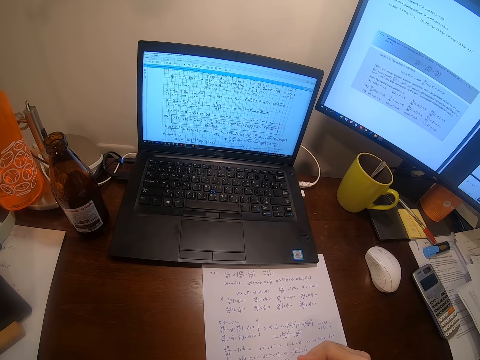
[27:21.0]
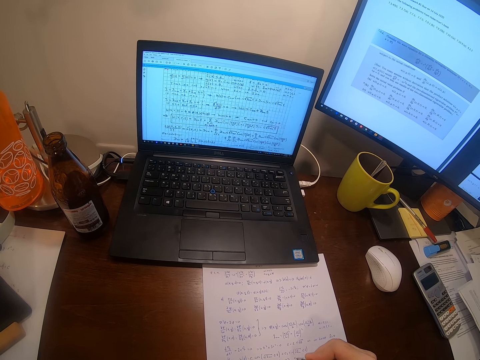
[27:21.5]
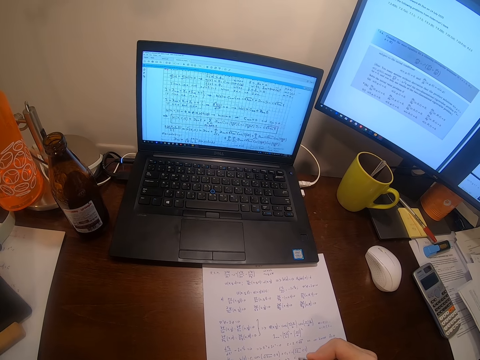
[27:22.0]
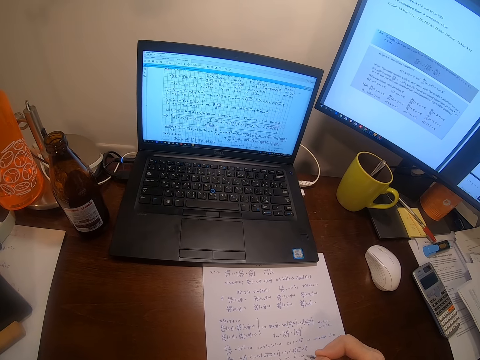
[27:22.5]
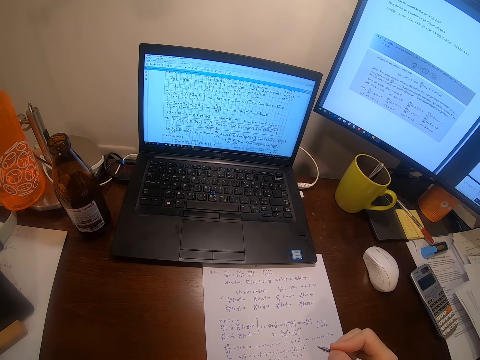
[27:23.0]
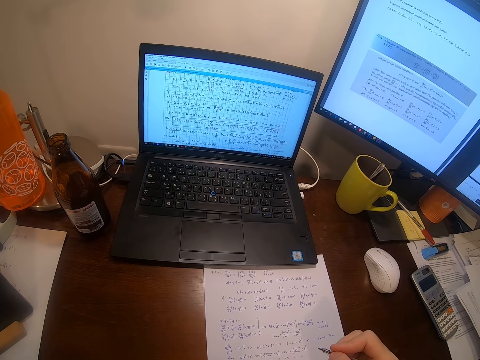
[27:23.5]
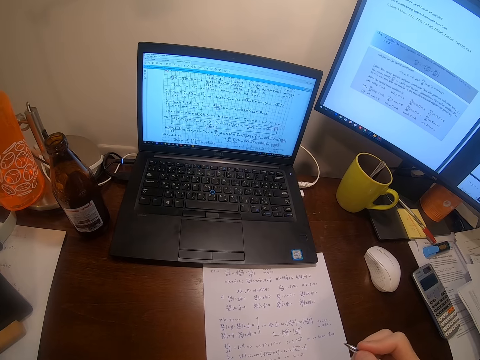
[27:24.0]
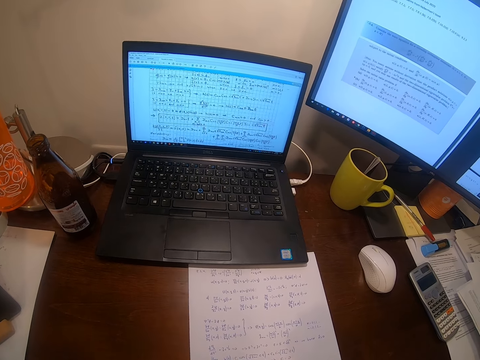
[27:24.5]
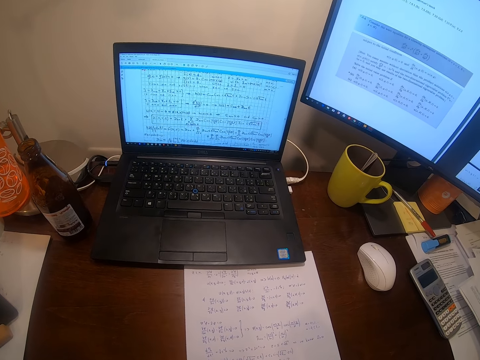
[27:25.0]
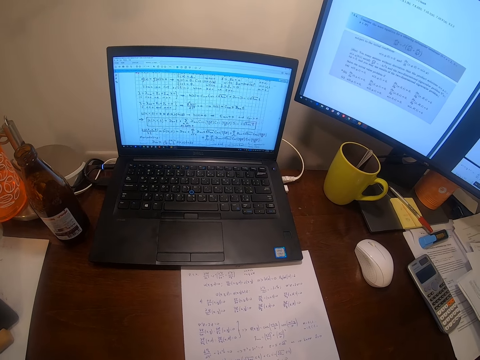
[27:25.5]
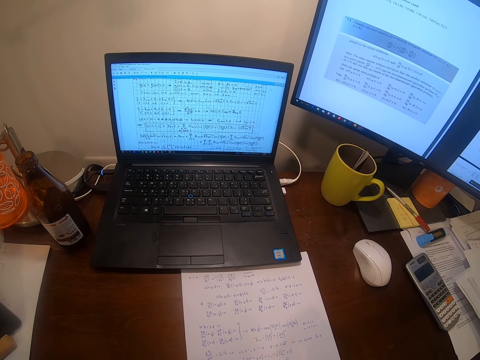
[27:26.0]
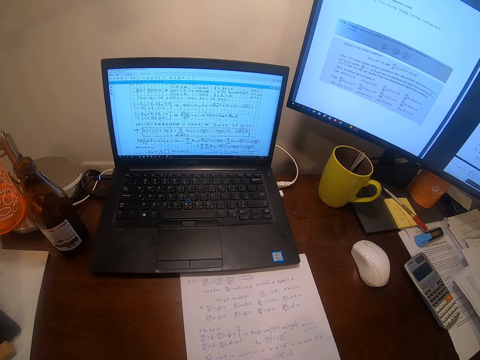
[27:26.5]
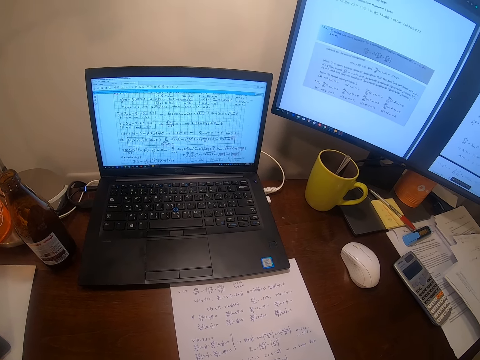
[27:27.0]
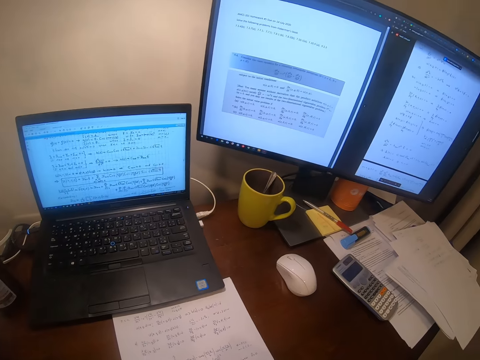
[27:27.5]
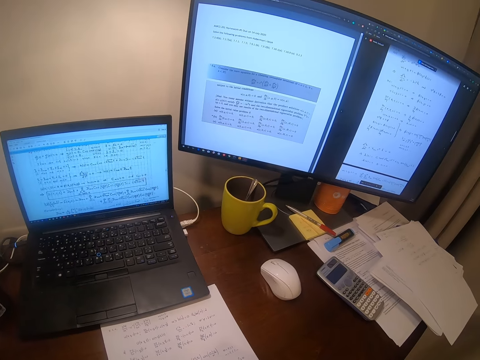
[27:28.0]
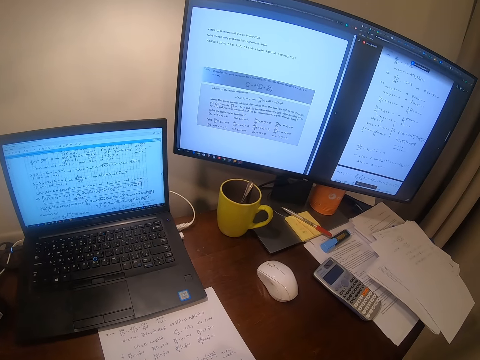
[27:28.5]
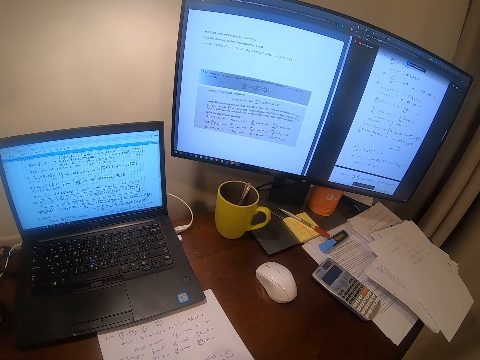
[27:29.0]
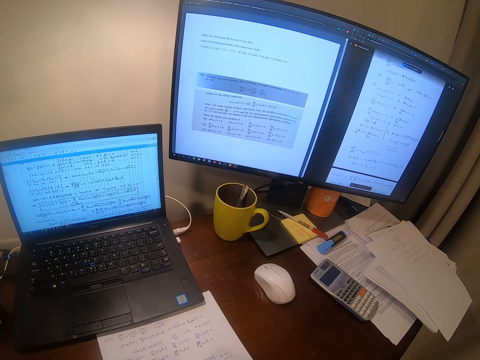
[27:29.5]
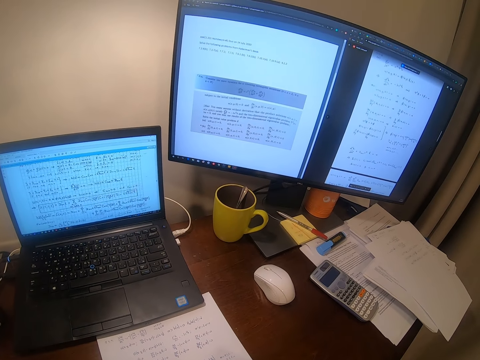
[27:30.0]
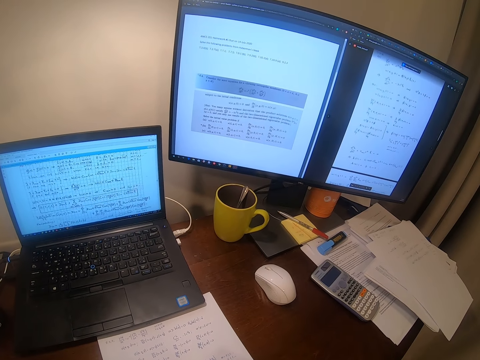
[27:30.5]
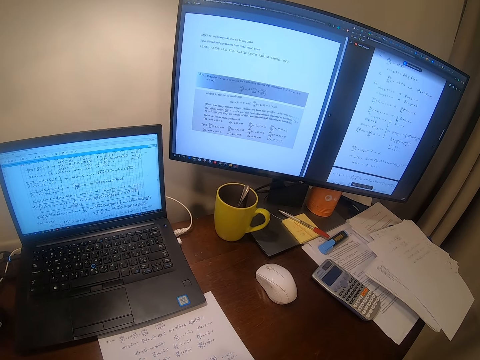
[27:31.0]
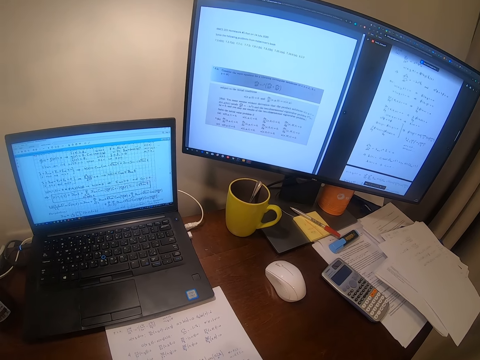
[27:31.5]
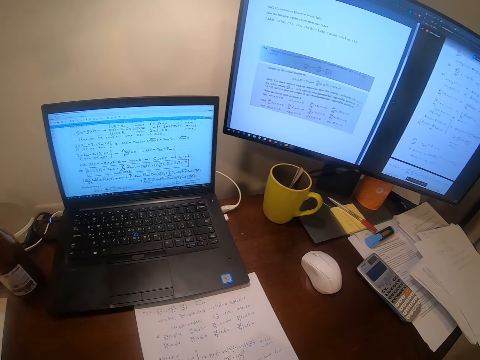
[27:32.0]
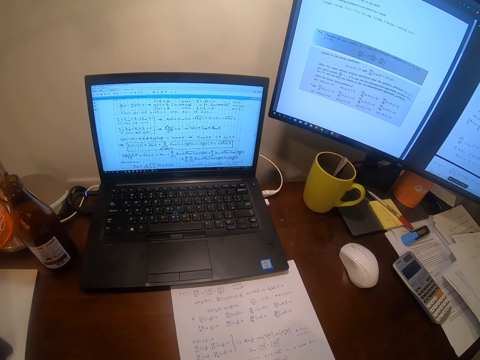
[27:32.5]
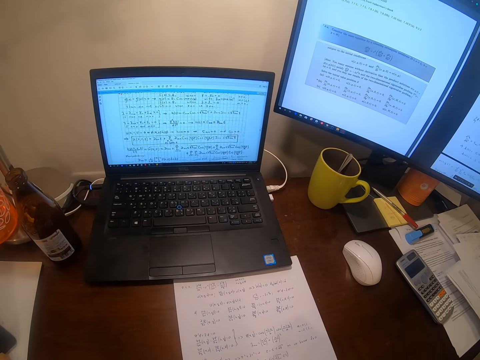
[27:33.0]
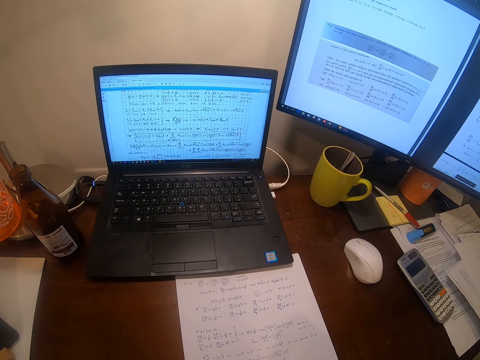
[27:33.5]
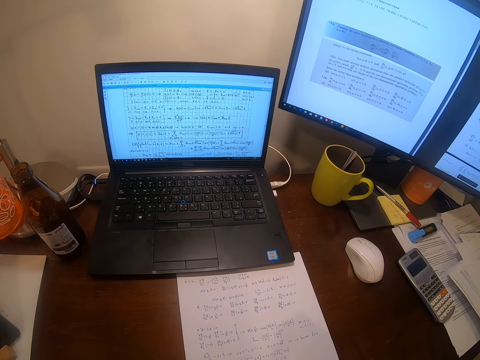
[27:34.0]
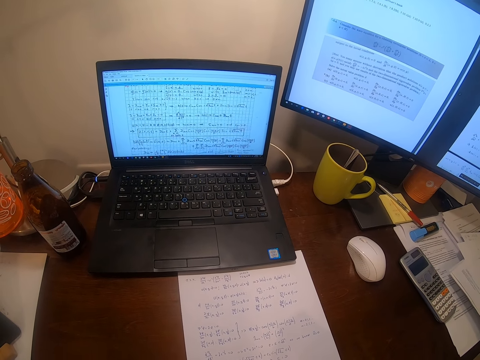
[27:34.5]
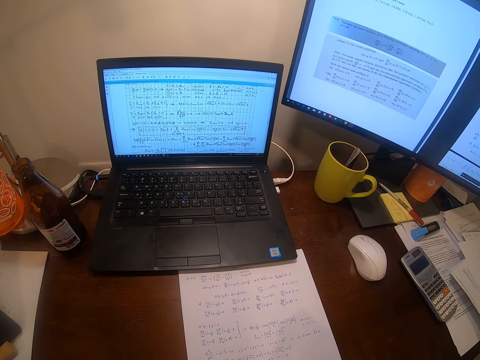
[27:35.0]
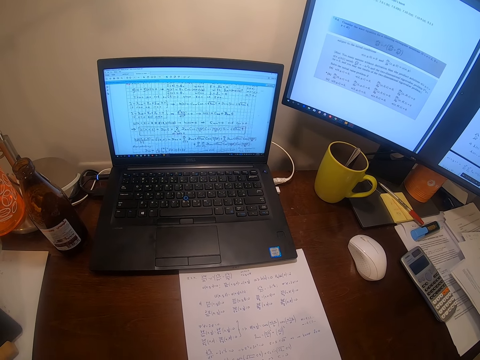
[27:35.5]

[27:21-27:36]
The camera wearer writes on a piece of paper. They look around.

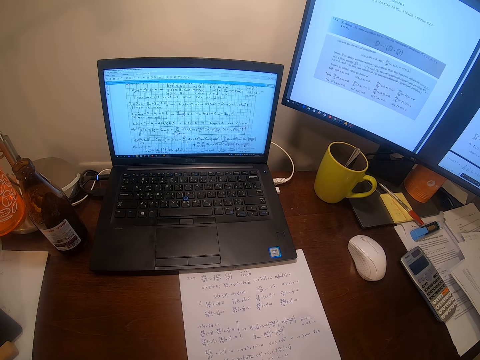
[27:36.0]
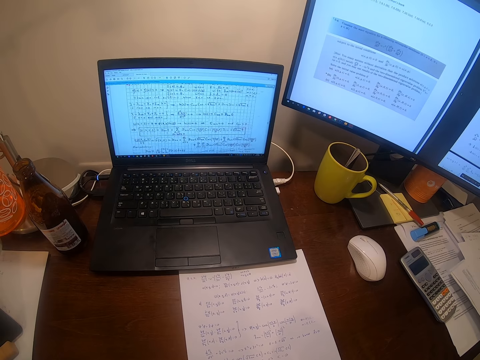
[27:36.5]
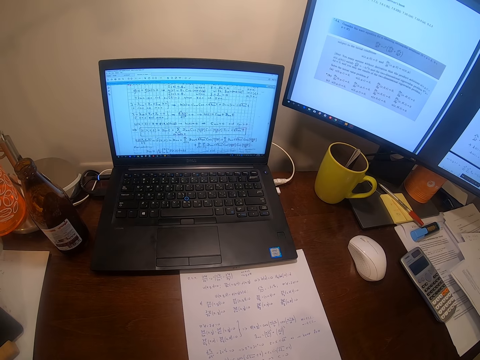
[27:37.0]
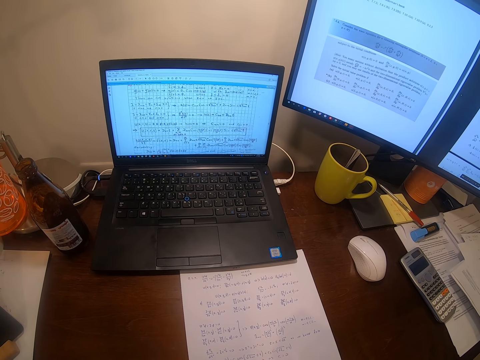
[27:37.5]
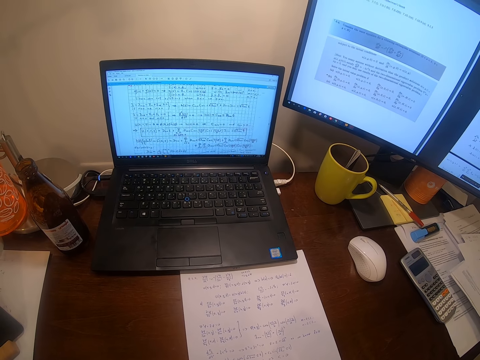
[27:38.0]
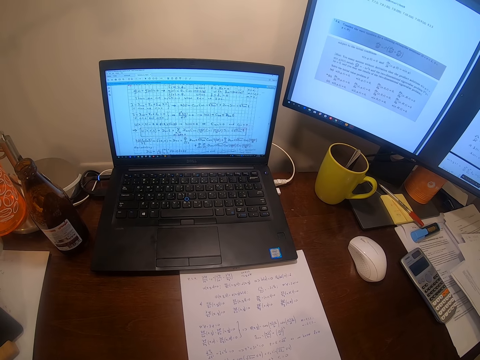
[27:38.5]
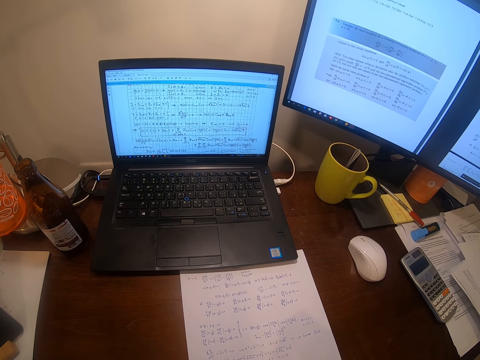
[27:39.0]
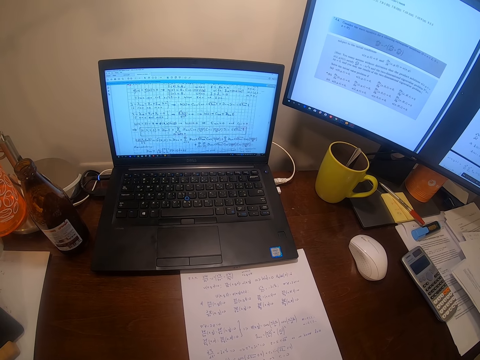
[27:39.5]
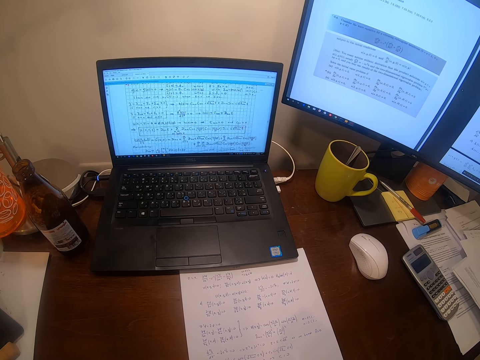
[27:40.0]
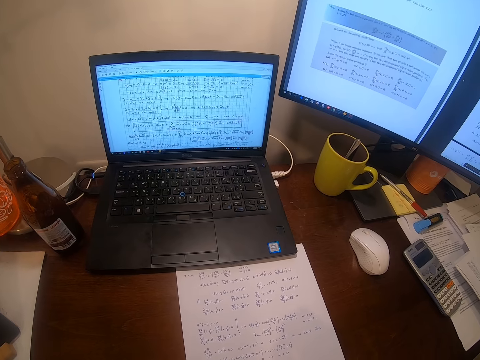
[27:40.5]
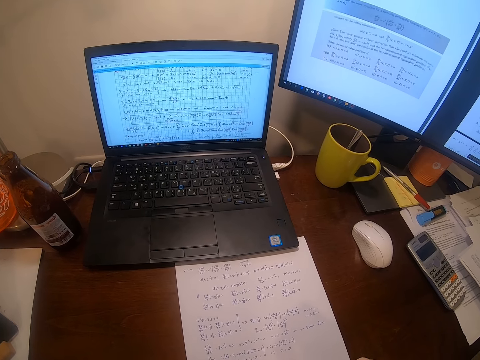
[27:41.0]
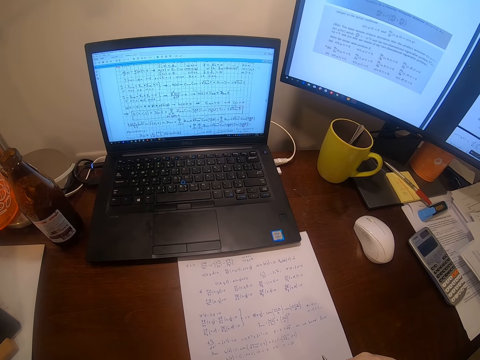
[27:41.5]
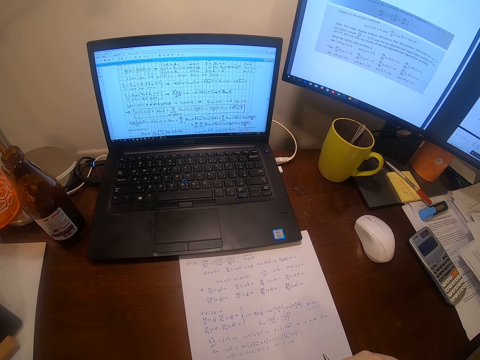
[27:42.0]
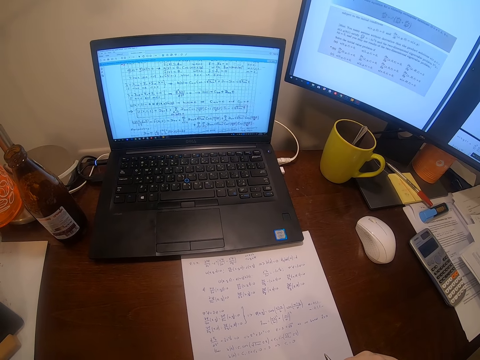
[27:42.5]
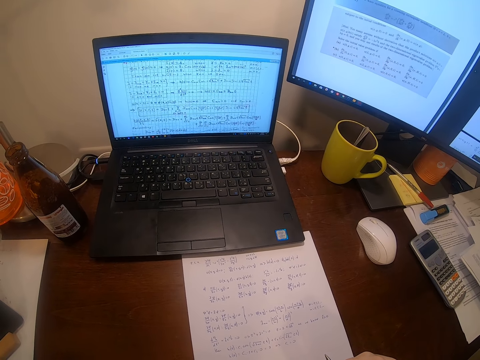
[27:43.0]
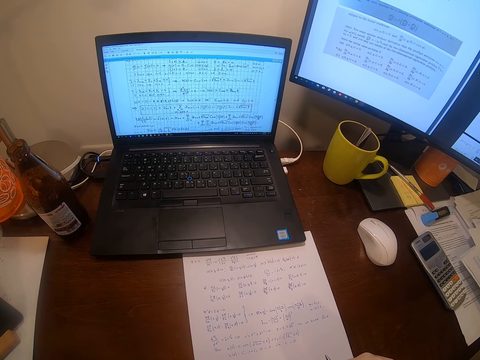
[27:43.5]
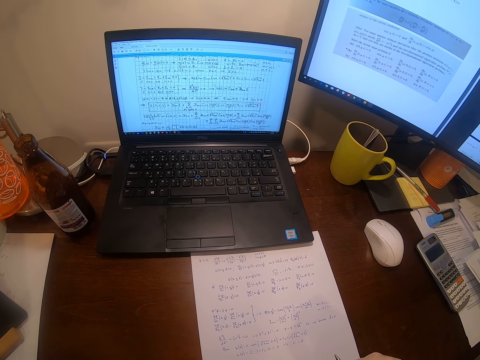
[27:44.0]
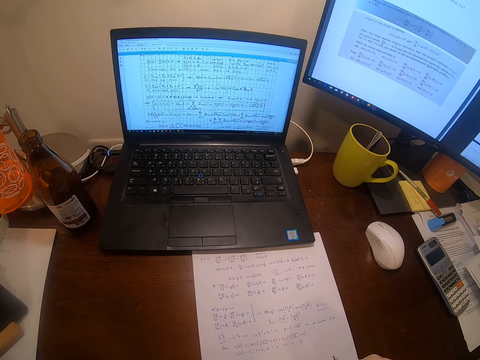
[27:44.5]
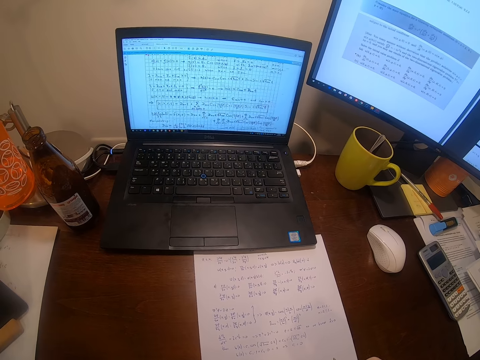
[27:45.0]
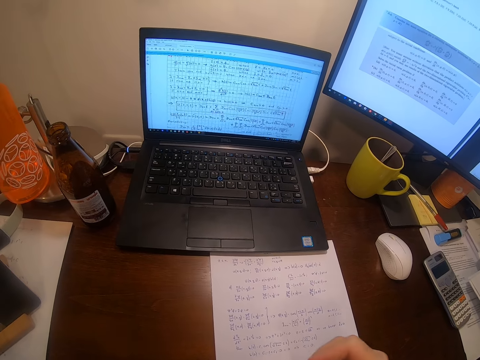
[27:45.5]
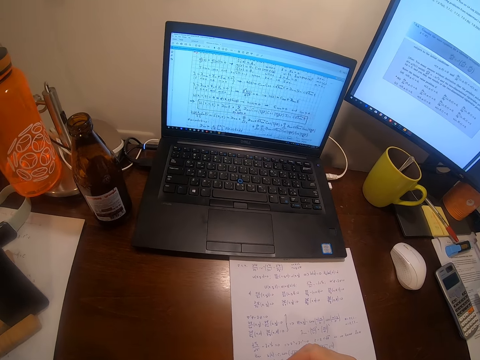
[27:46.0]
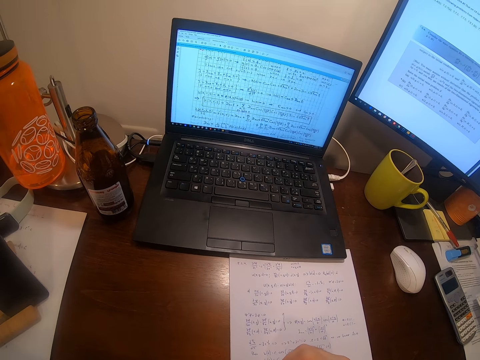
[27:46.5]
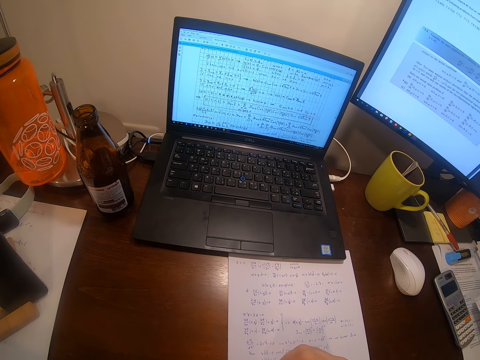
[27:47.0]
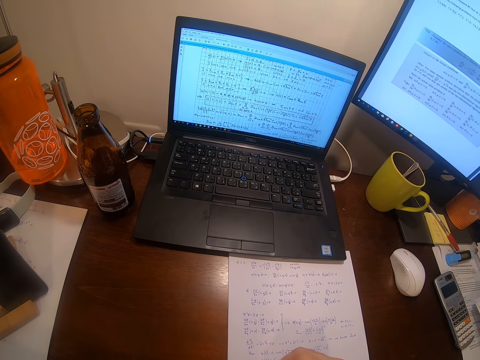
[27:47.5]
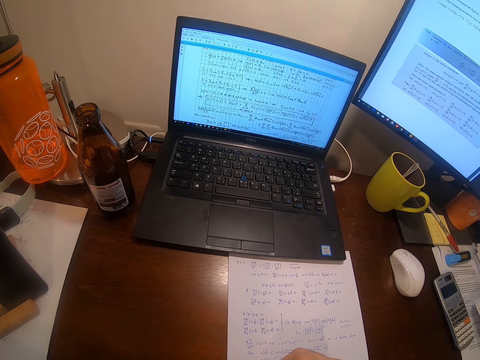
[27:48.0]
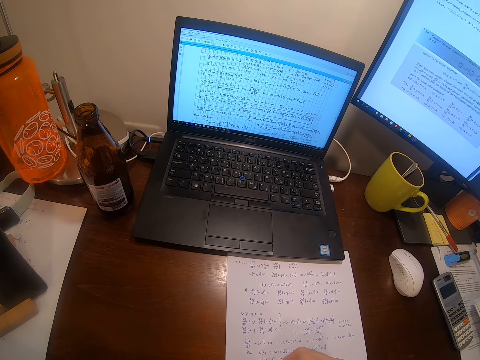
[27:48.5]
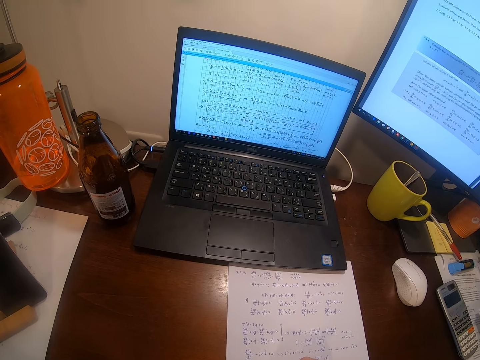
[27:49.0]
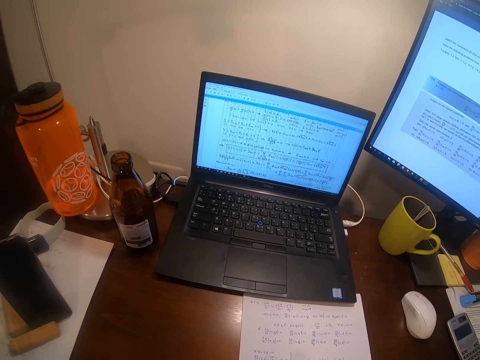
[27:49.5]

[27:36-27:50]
The camera wearer writes on the paper. They look at the computers.
